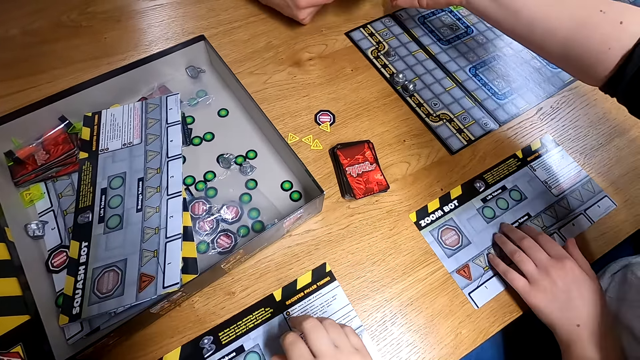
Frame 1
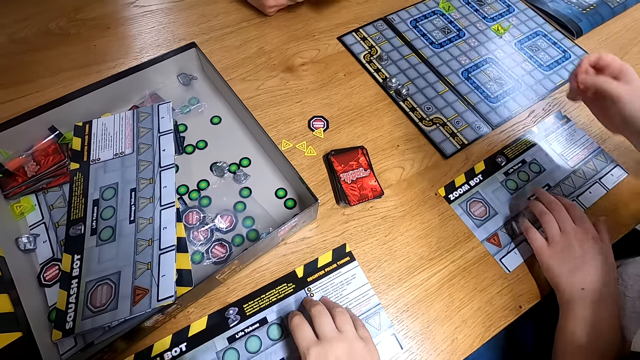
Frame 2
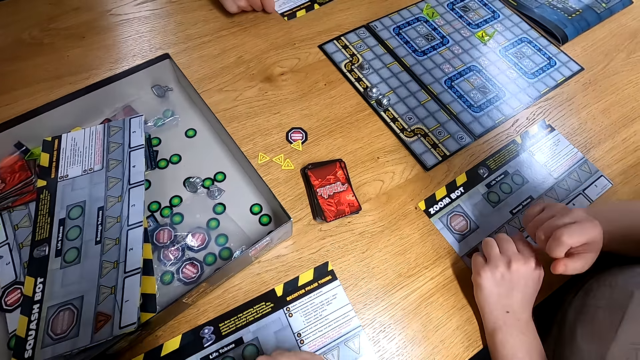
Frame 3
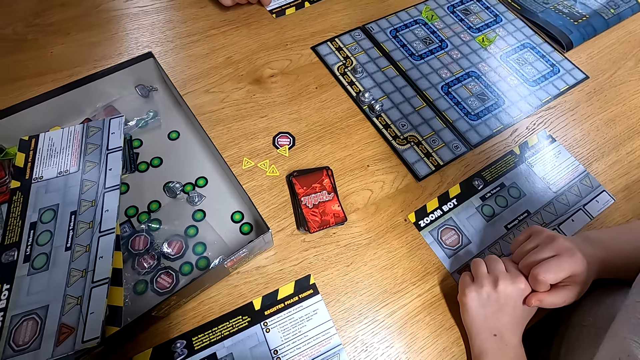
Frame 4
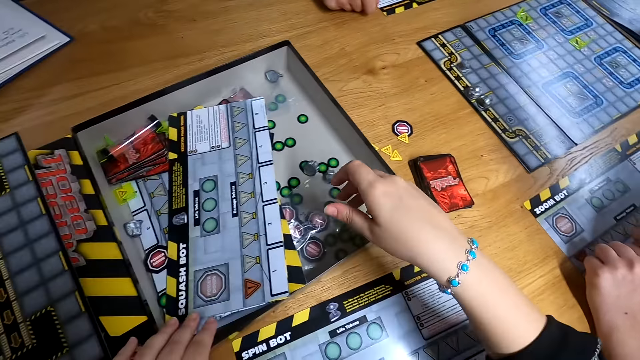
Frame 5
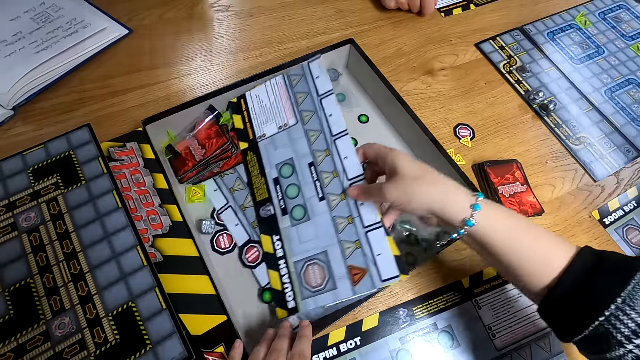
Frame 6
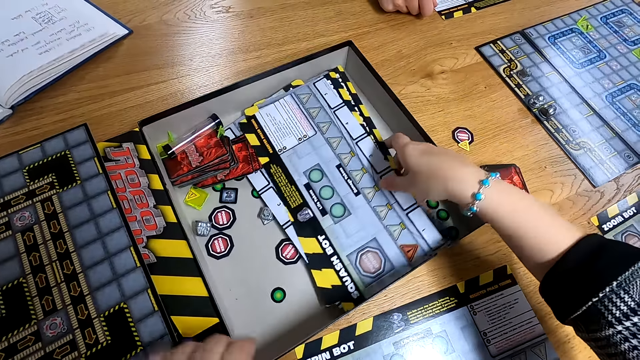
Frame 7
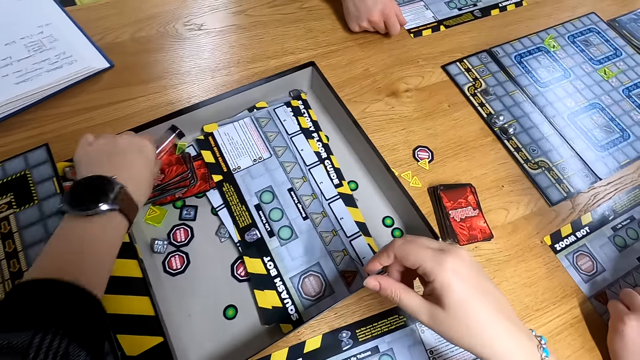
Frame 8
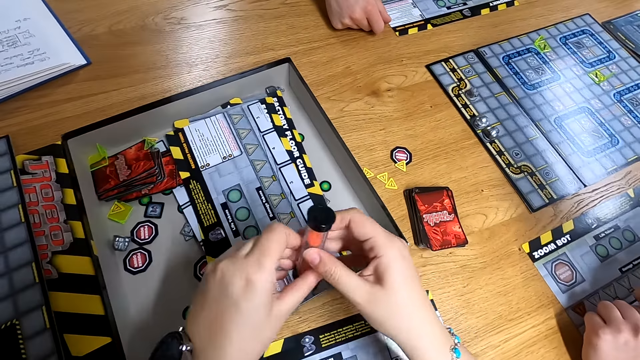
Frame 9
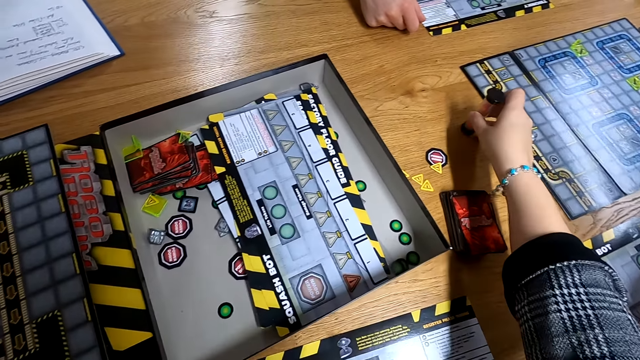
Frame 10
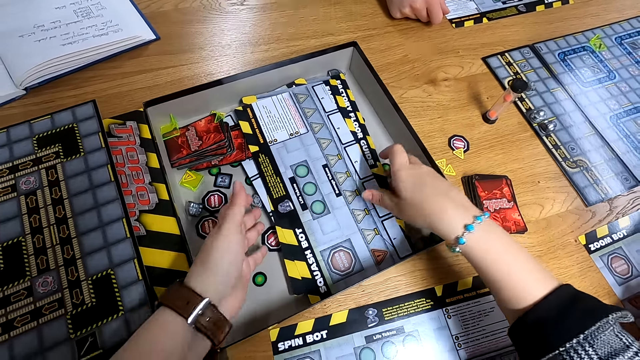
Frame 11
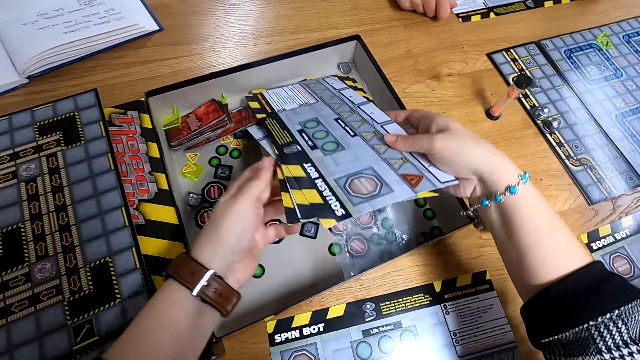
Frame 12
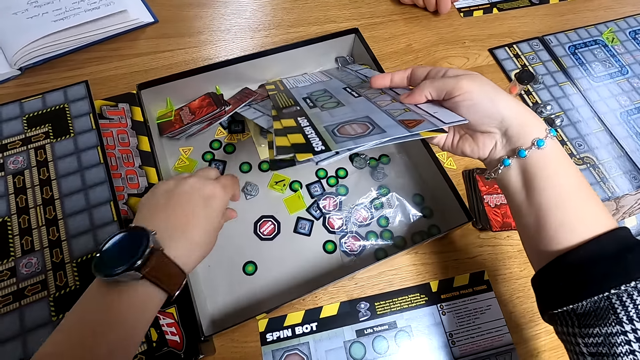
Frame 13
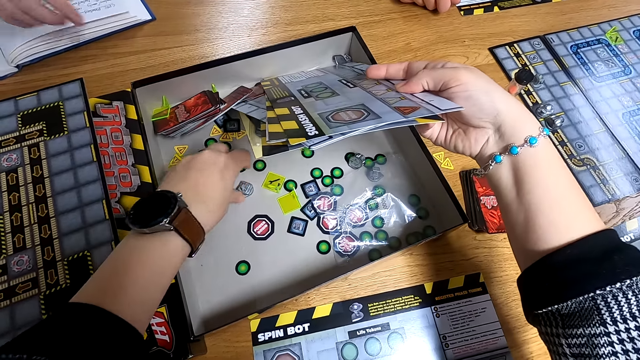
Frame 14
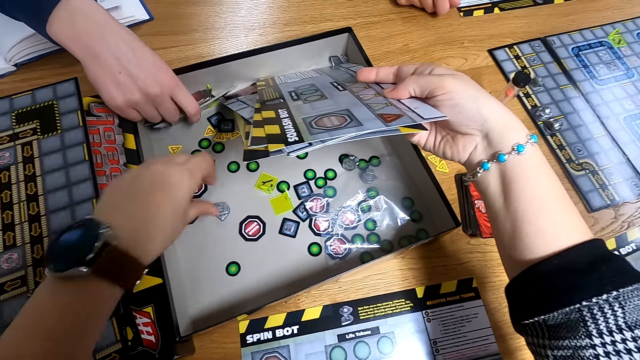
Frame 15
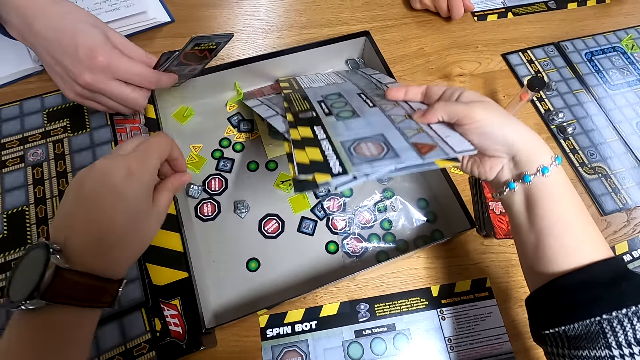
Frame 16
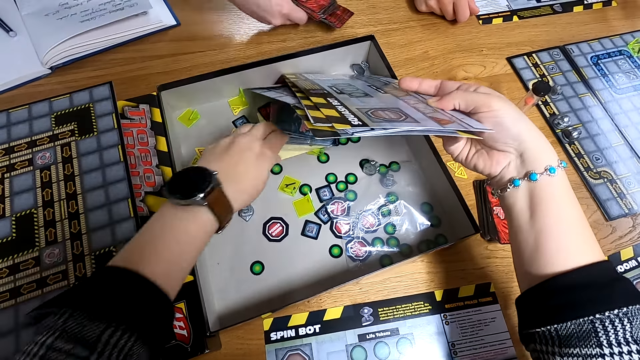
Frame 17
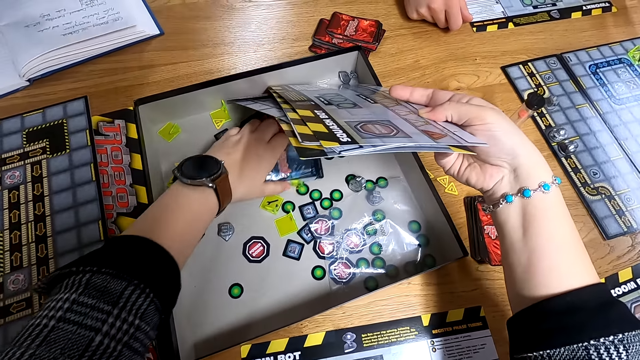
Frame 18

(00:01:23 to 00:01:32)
The camera wearer drops the board on the table with her right hand. She shifts the board in the box with her right hand. She picks up a tube in the box with her left hand. She passes the tube from her left hand to her right hand. She drops the tube on the table with her right hand. She picks up boards from the box with both hands.

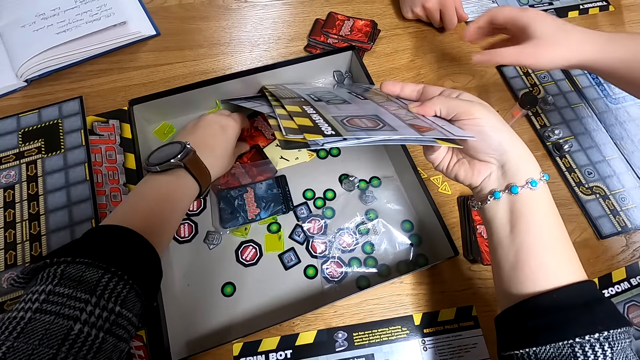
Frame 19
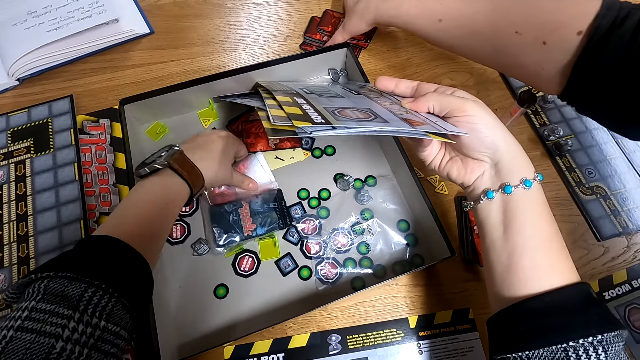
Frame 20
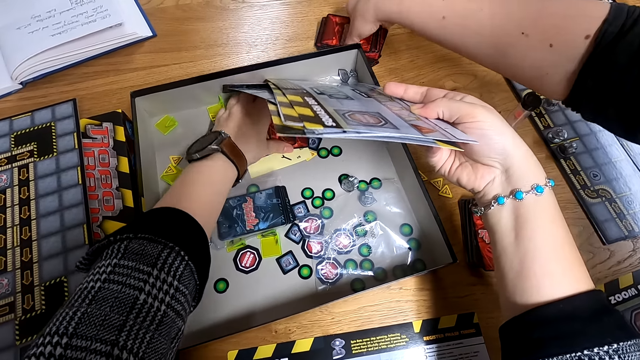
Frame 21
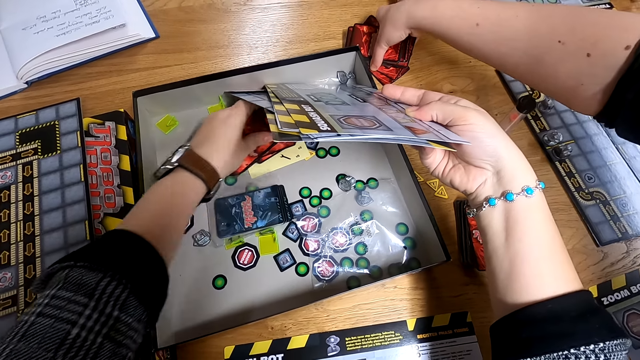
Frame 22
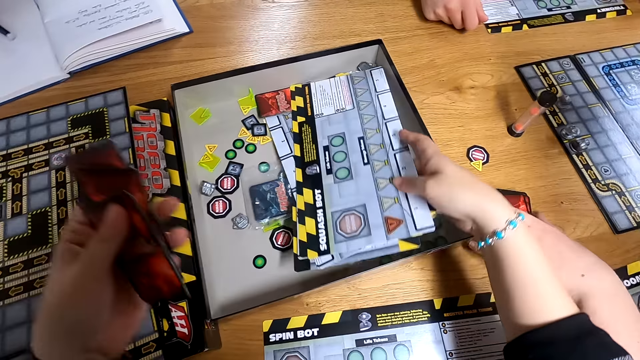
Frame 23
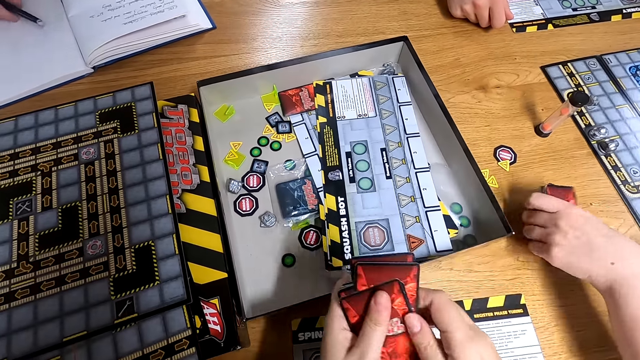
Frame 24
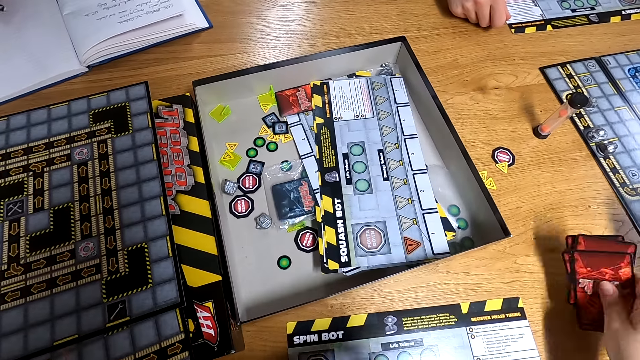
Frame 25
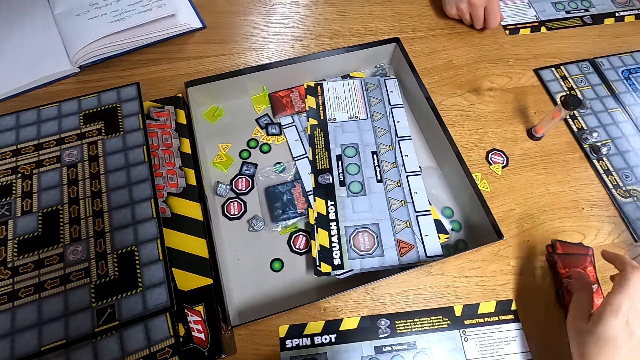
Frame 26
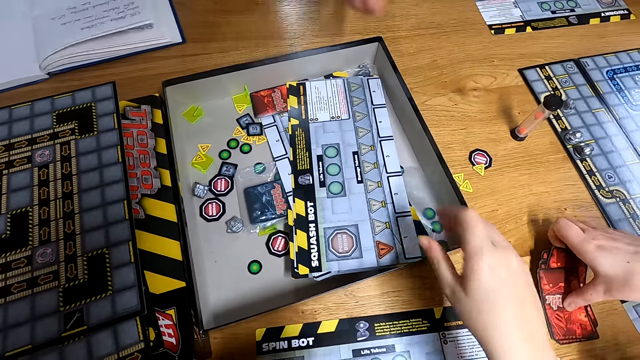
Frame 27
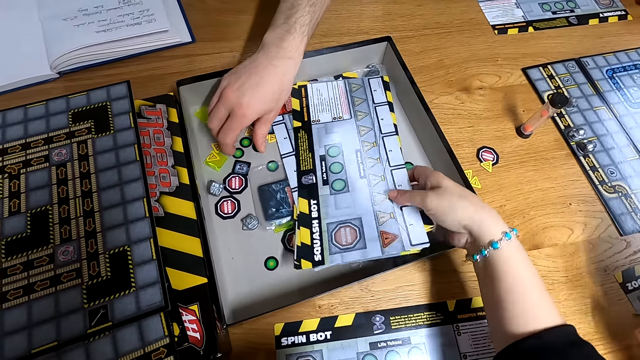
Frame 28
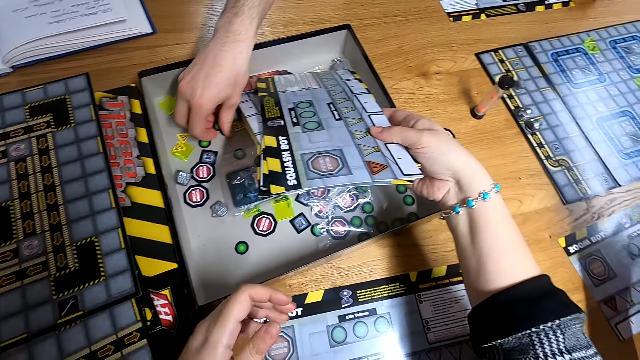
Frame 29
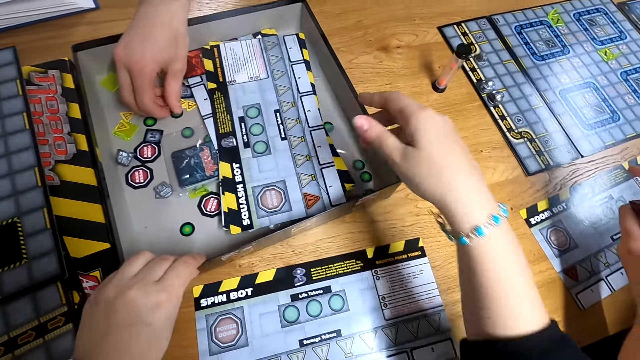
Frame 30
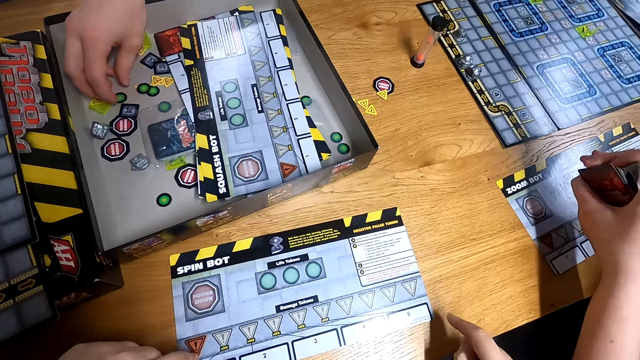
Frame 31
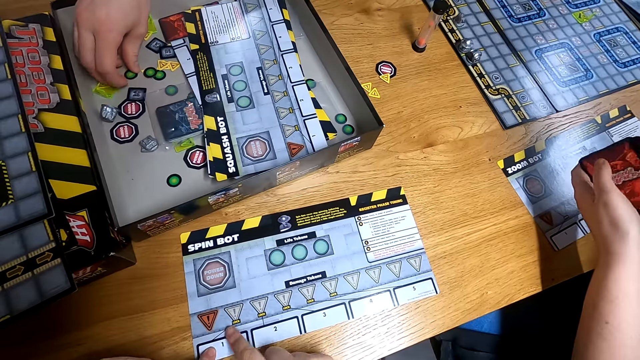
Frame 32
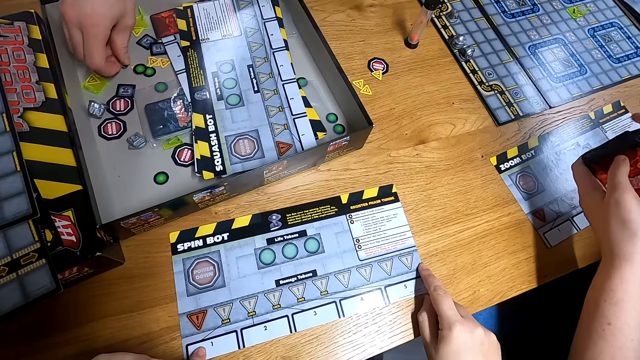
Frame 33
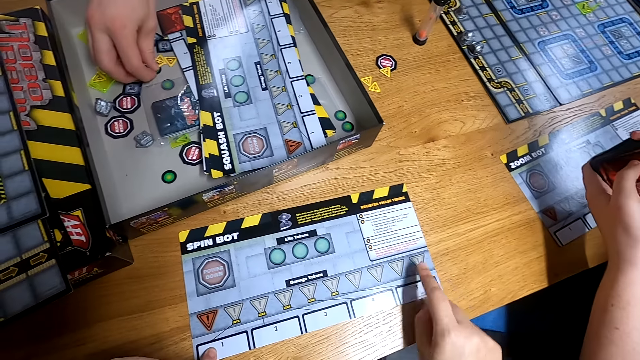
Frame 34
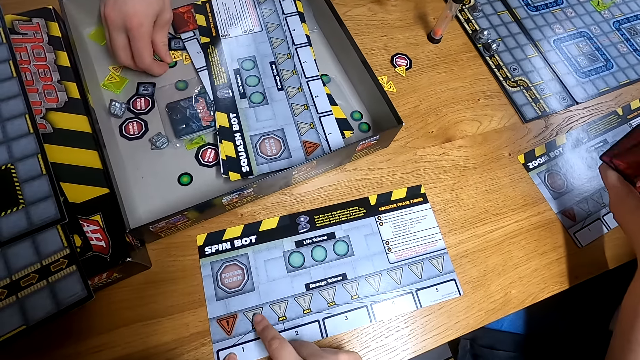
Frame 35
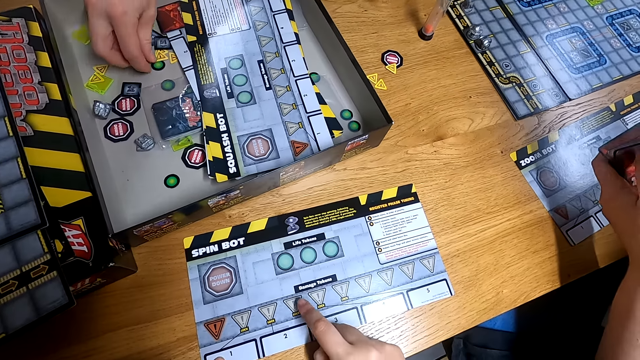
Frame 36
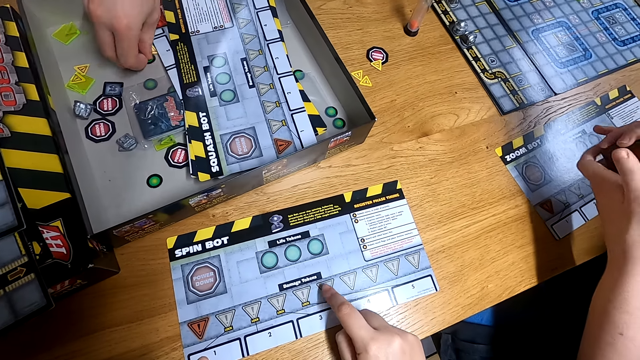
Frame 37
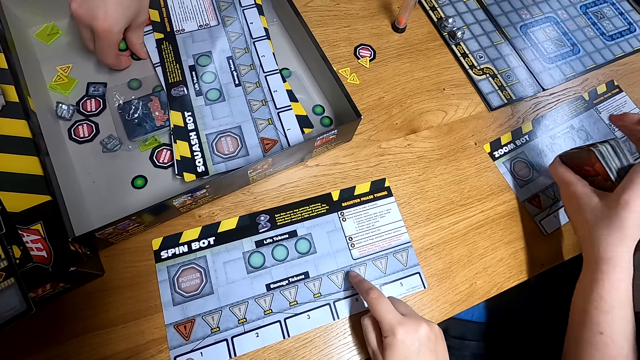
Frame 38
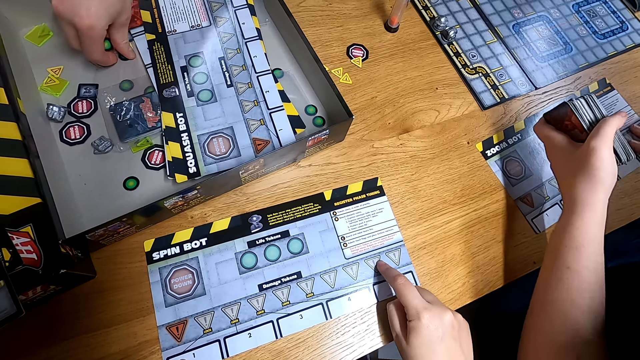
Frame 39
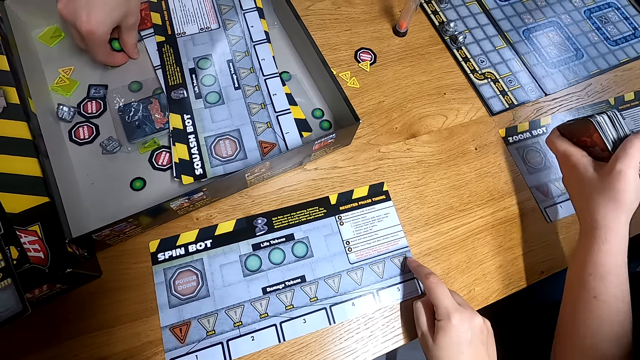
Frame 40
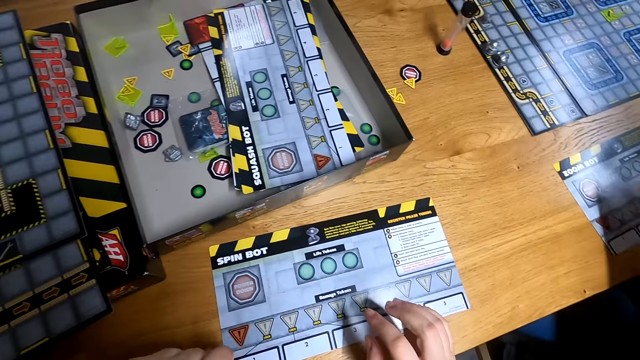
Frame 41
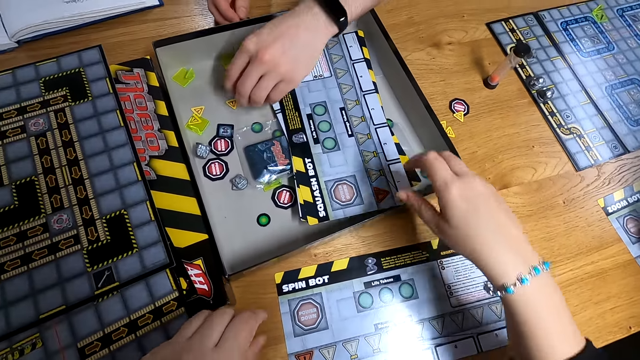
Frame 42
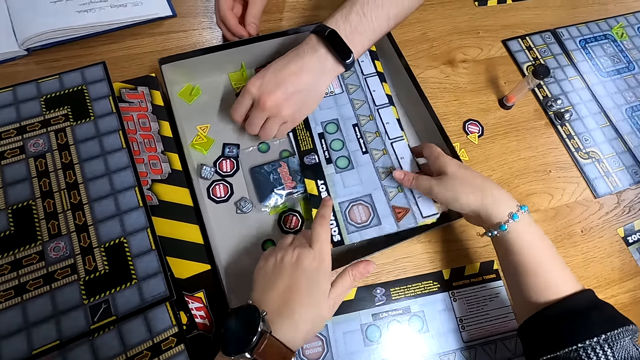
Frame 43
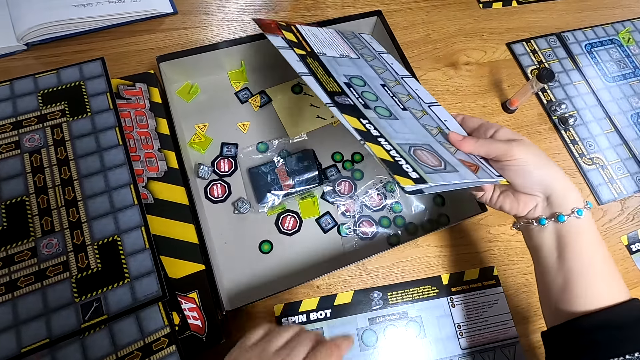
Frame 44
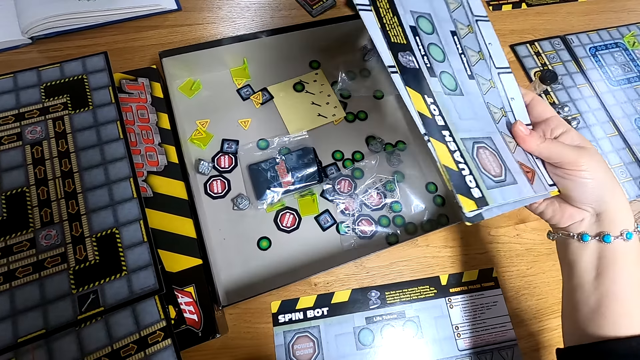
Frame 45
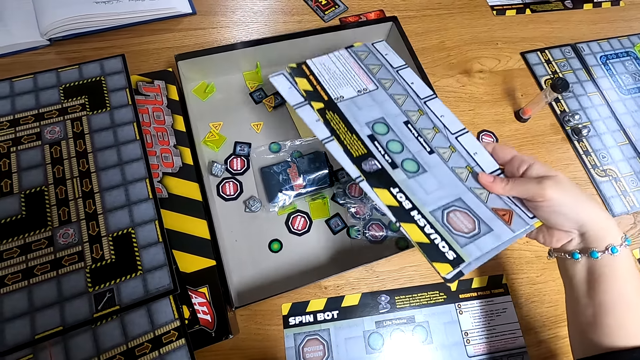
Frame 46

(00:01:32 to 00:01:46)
The camera wearer picks a card in the box with her left hand. She passes the card from her left hand to her right hand. She drops the card on the table with her right hand. She points on the board on the table with her right hand. She picks the board in the box with her right hand.
